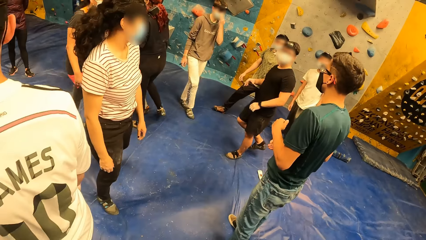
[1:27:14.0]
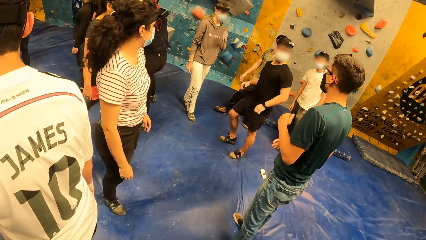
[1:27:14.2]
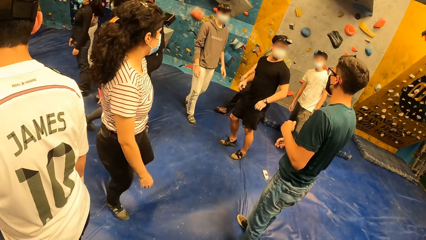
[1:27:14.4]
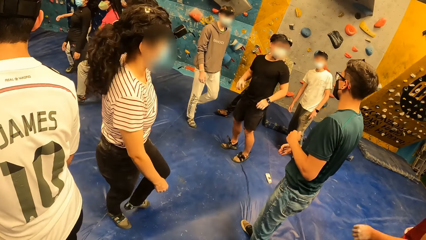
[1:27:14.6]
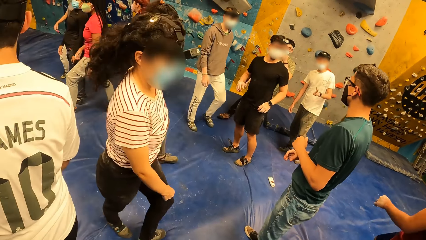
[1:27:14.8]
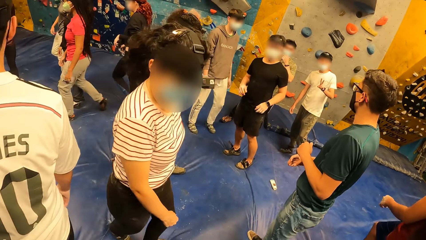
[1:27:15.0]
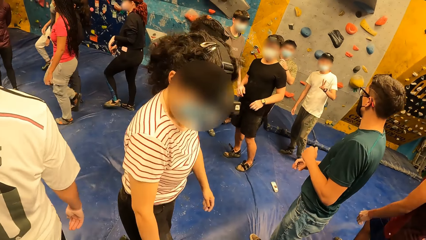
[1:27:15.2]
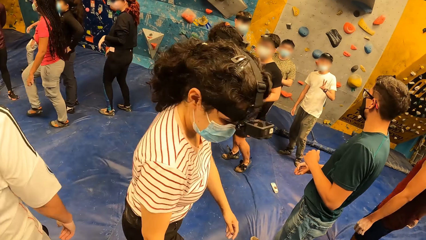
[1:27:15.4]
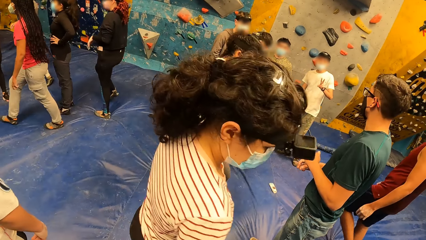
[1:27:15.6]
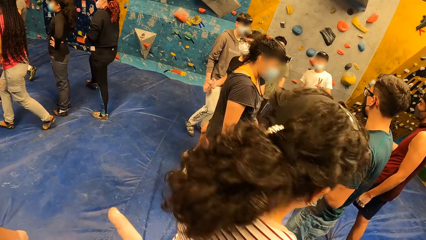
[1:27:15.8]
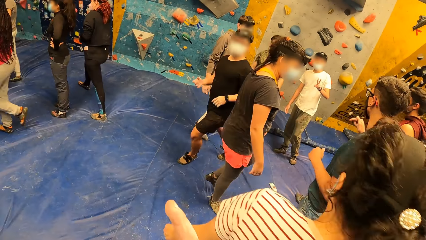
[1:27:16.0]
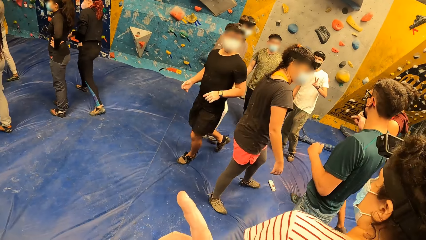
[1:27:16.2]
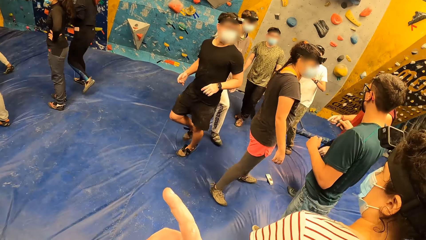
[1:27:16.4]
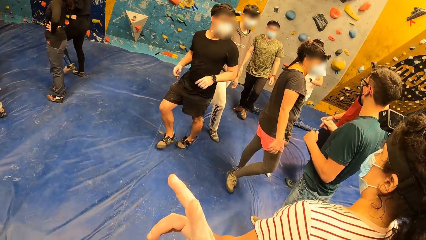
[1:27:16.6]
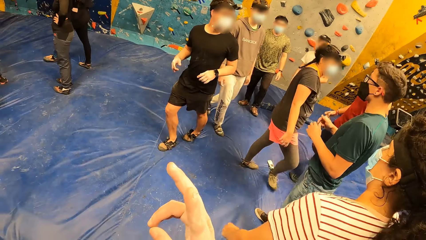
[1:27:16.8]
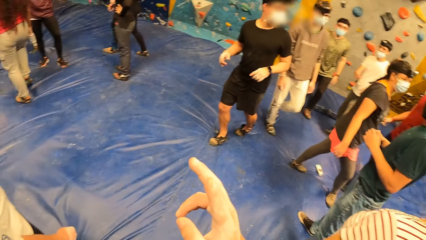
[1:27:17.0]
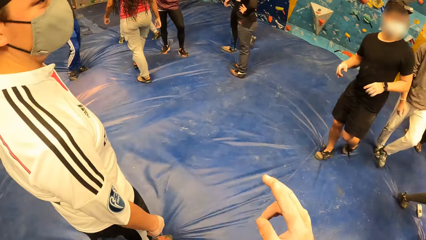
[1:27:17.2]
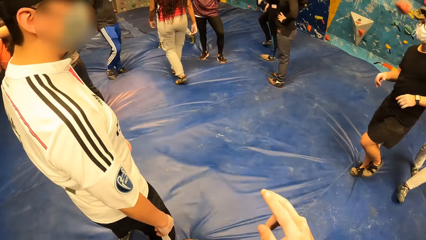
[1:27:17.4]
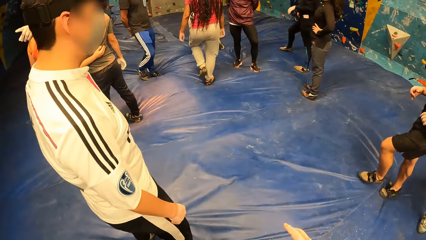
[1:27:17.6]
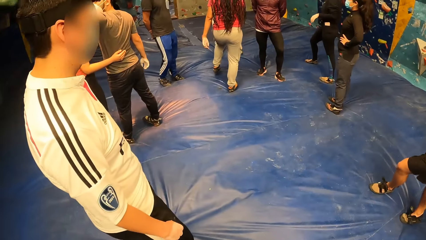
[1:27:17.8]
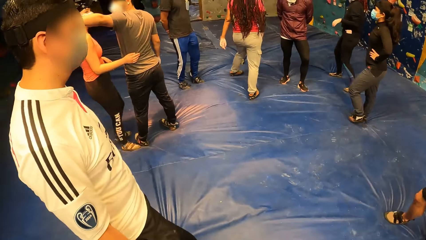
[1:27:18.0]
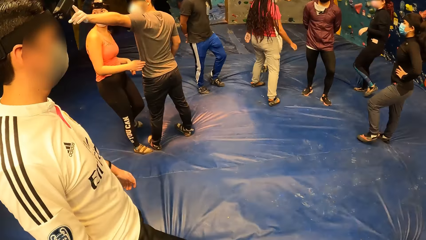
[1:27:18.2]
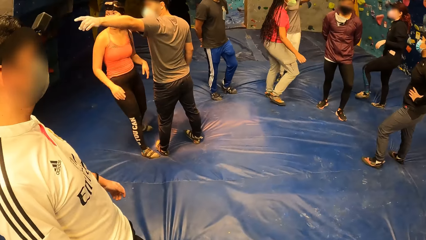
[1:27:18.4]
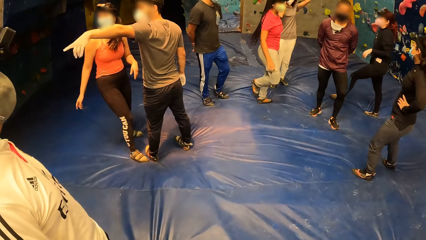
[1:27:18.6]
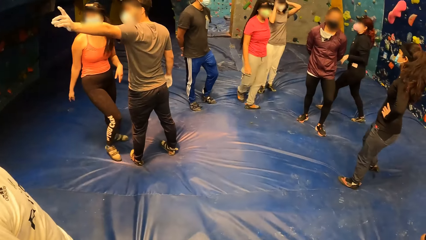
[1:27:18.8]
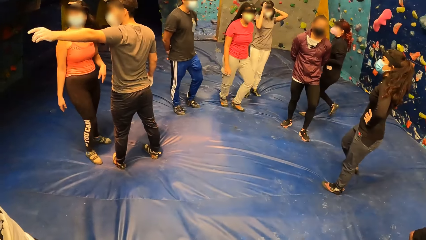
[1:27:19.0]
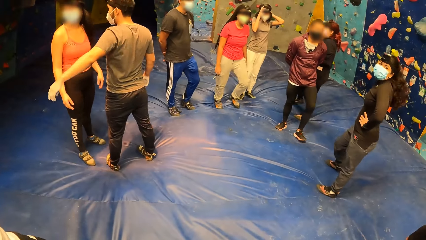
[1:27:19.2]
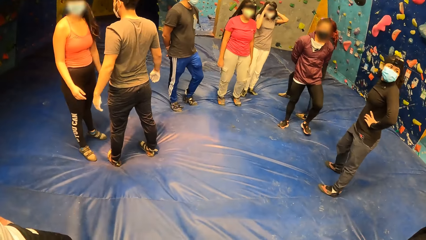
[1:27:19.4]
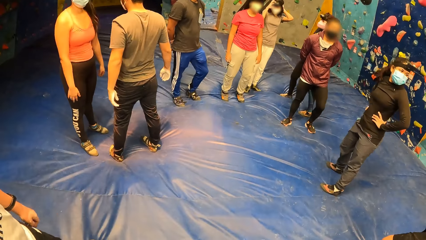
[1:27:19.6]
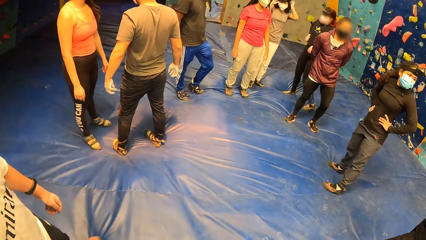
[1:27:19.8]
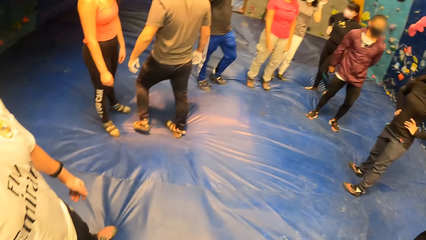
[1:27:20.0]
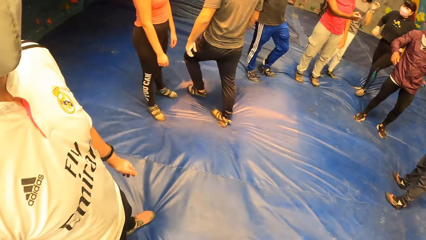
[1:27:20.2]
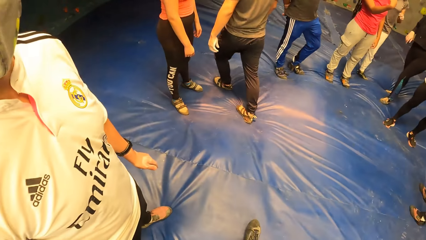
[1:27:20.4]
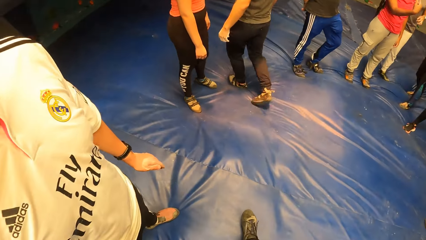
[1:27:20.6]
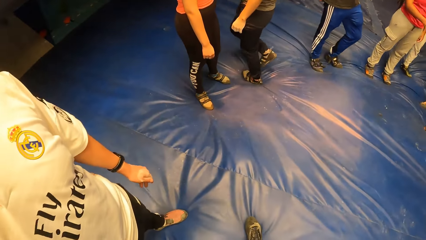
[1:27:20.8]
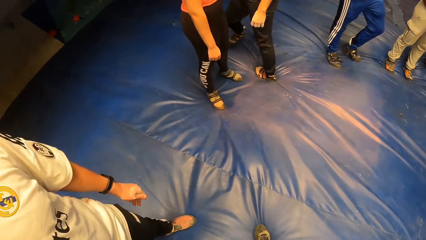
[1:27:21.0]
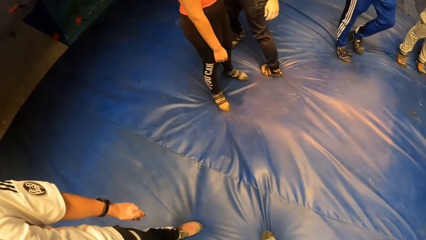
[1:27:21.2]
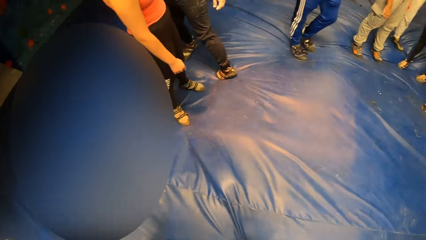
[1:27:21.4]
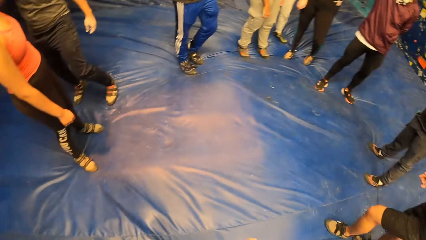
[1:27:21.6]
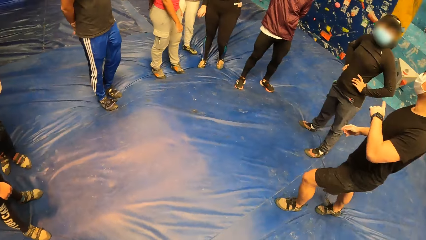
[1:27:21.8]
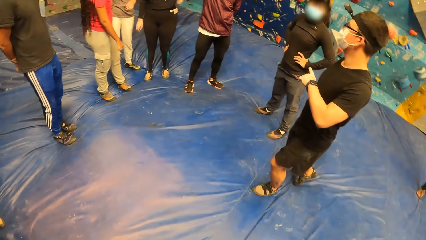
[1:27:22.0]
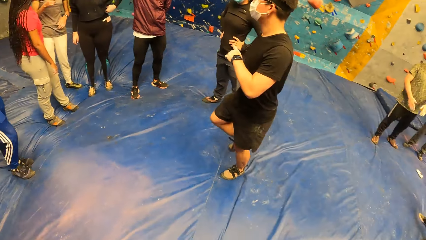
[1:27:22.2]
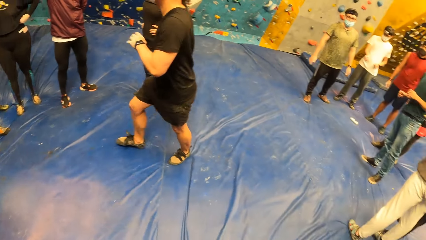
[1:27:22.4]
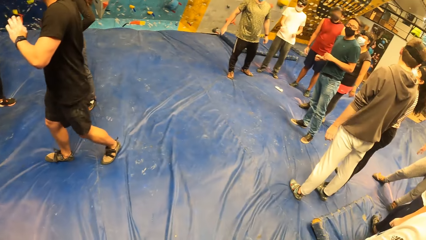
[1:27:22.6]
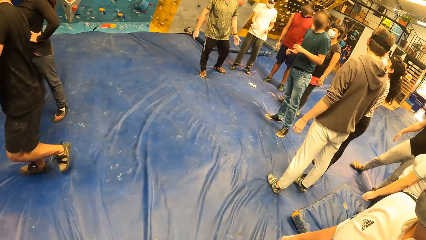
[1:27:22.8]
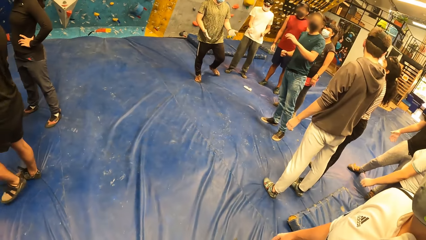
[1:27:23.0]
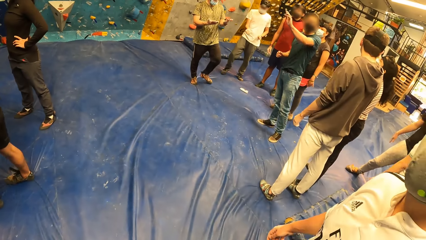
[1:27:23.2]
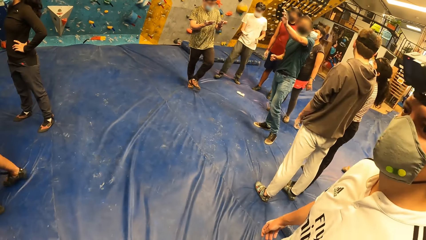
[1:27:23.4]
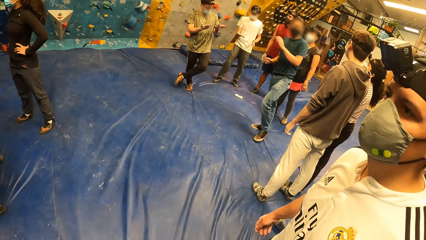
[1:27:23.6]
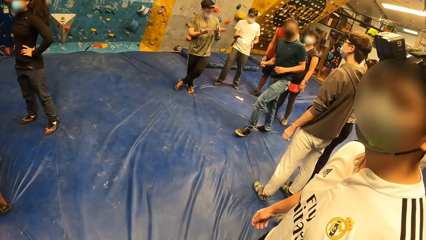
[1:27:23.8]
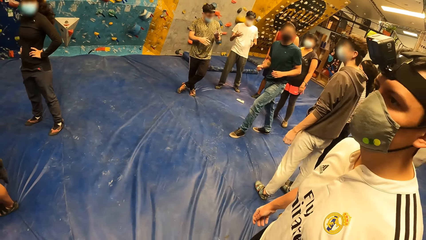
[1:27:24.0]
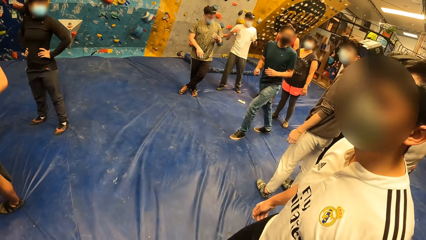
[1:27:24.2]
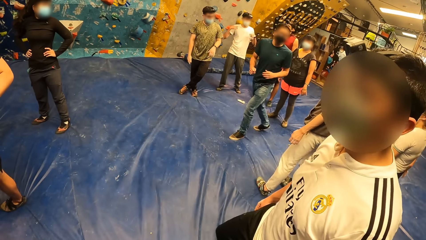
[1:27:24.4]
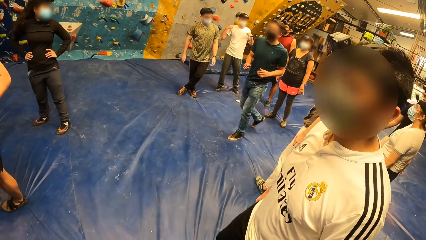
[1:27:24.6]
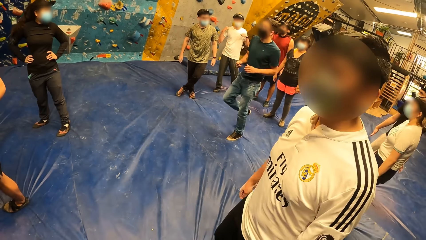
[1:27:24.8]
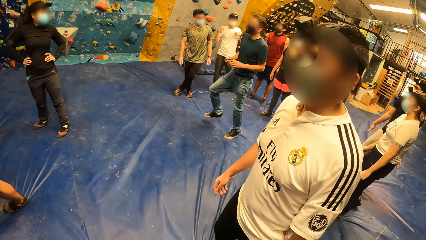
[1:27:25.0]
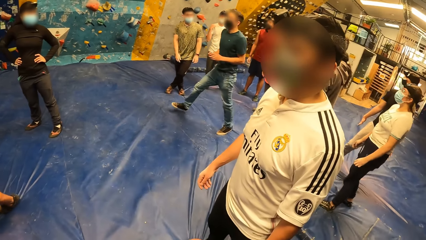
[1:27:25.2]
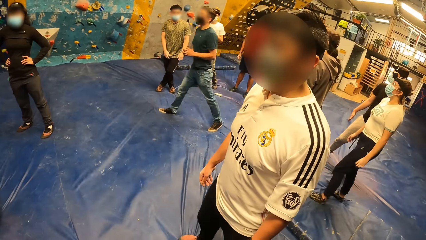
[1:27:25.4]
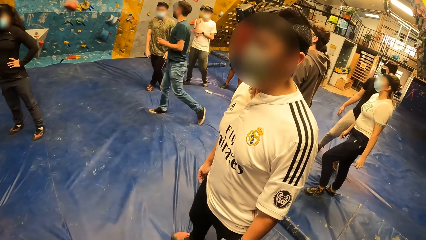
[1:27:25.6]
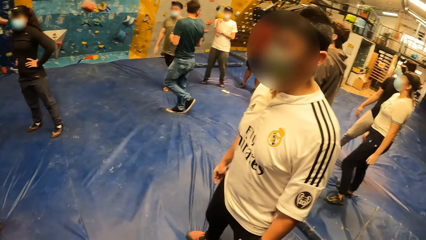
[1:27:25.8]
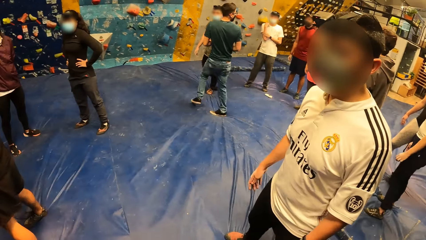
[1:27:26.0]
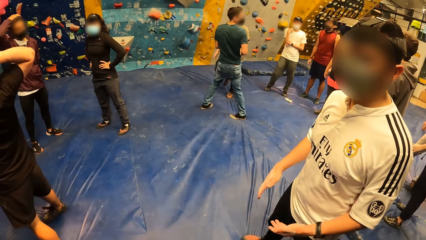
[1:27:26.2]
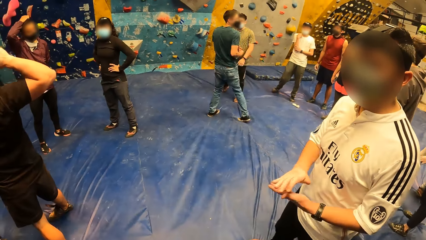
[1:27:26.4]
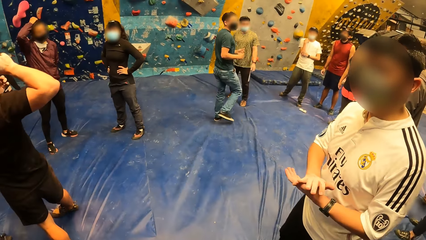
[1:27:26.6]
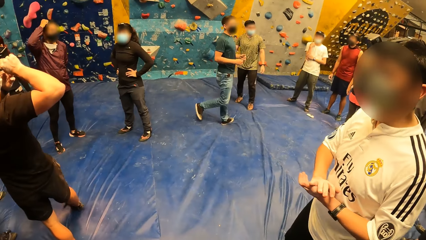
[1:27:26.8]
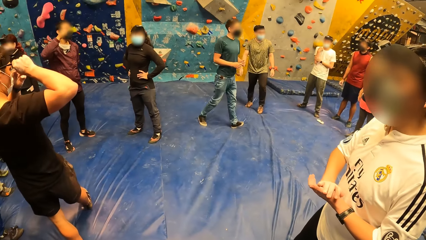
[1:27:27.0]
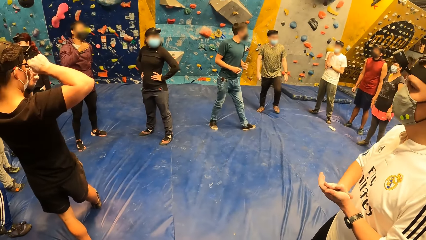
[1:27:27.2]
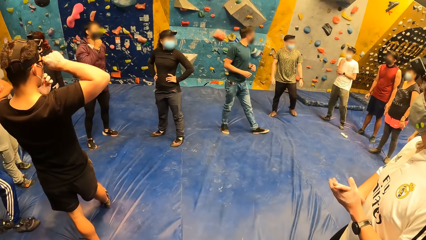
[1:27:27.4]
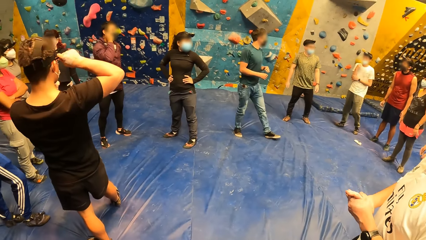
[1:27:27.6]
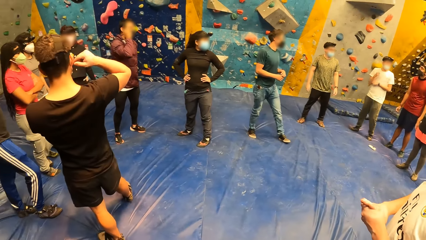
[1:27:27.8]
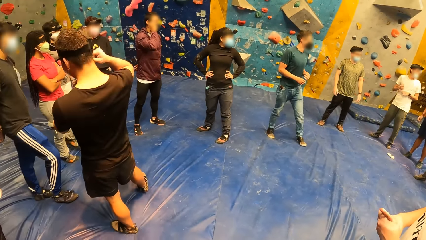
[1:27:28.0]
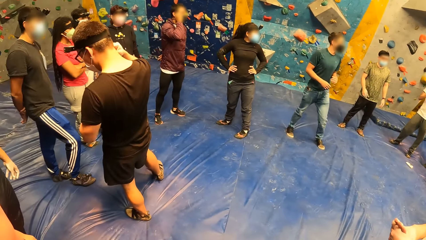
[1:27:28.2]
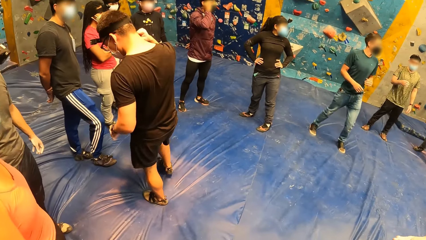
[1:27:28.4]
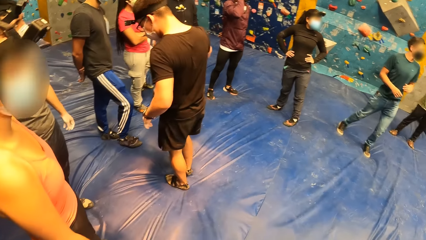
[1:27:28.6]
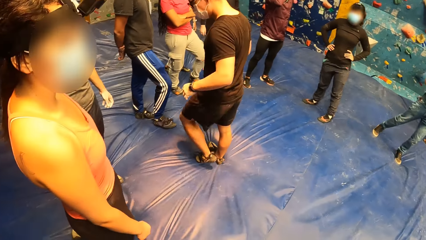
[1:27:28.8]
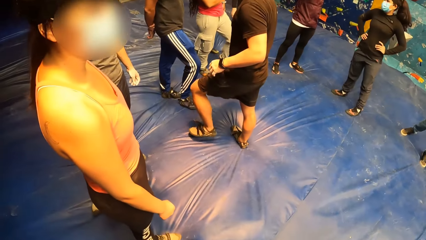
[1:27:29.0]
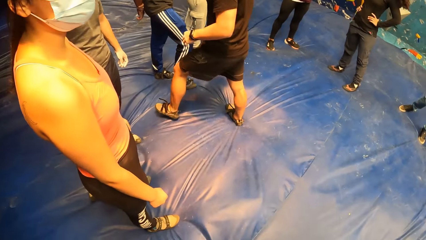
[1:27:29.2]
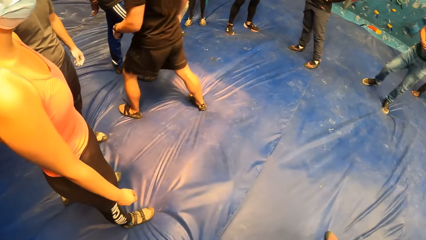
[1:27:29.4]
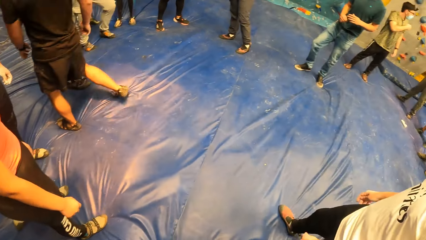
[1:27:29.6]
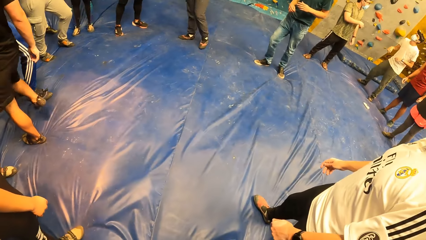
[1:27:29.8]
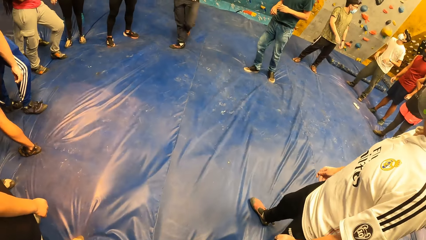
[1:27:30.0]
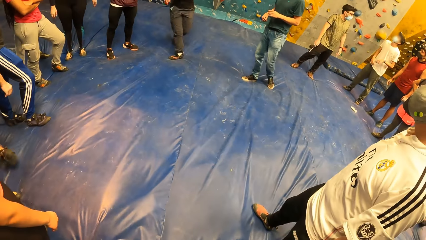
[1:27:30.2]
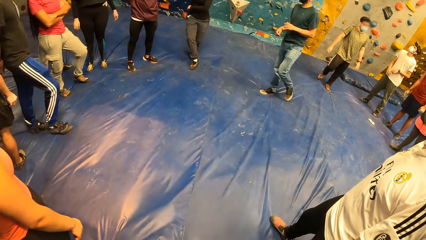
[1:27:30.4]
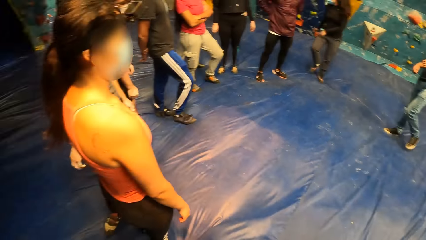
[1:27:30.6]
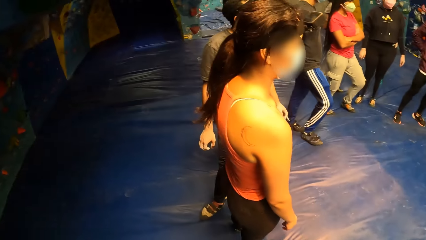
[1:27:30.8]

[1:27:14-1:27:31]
A man stands on the floor. The camera wearer stands on the floor. The instructor addresses the camera wearer and others.
